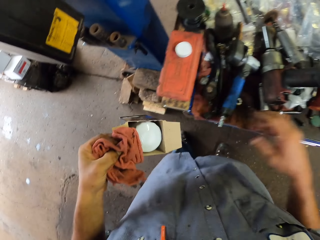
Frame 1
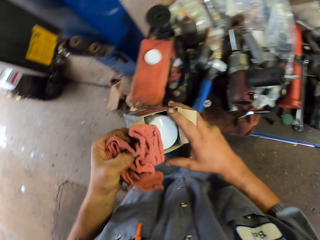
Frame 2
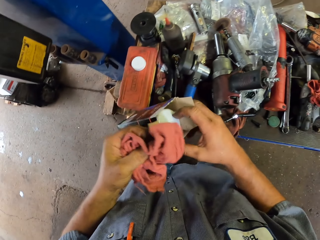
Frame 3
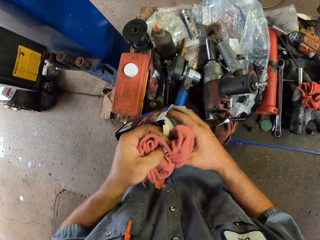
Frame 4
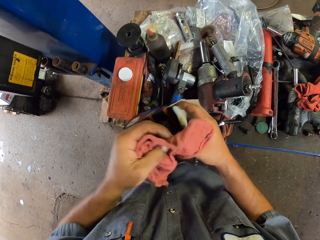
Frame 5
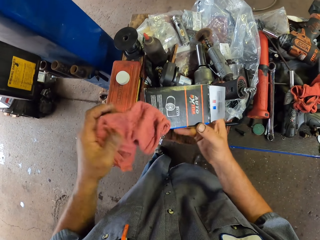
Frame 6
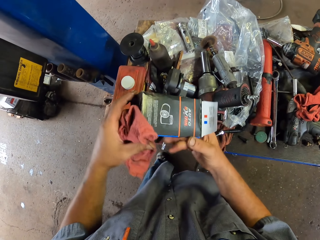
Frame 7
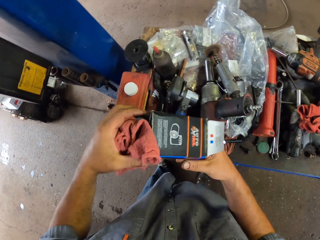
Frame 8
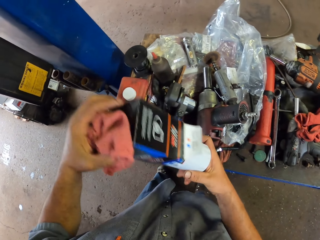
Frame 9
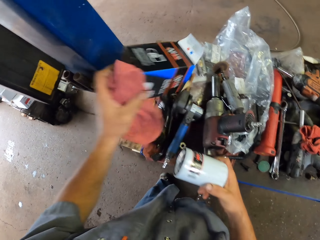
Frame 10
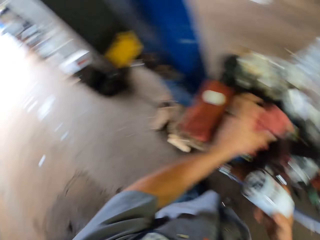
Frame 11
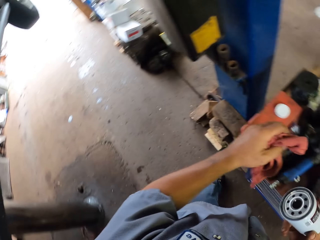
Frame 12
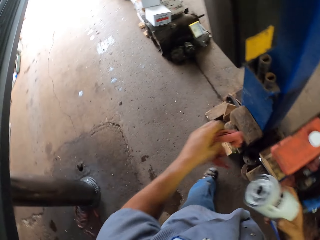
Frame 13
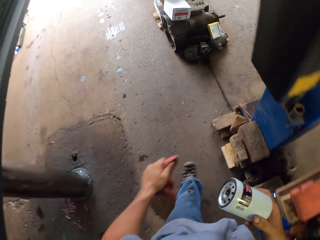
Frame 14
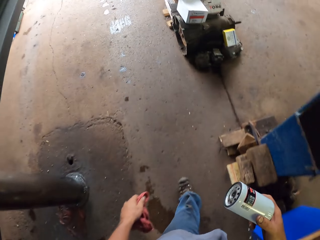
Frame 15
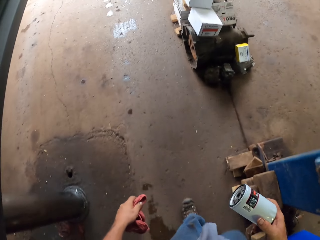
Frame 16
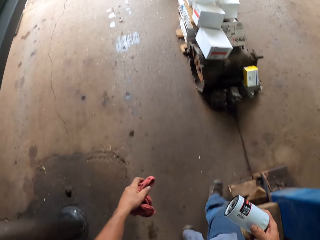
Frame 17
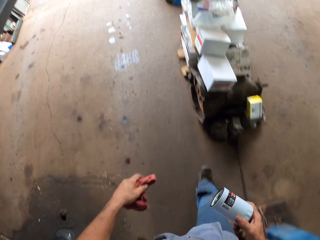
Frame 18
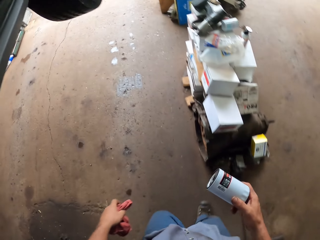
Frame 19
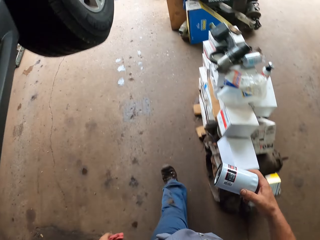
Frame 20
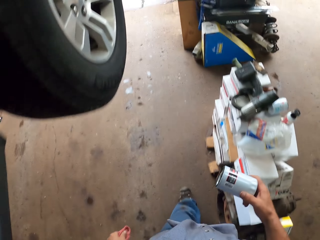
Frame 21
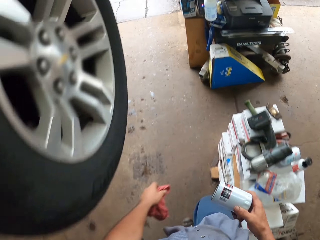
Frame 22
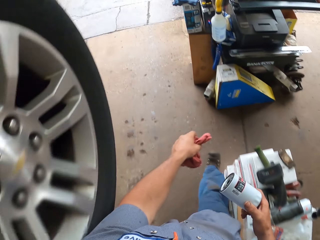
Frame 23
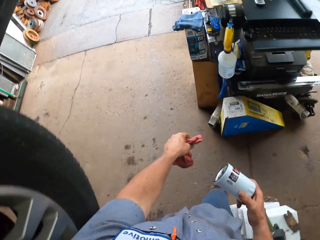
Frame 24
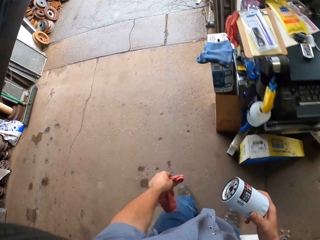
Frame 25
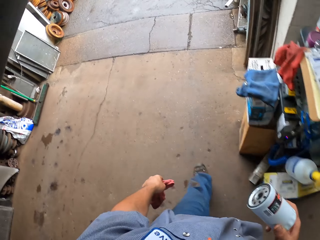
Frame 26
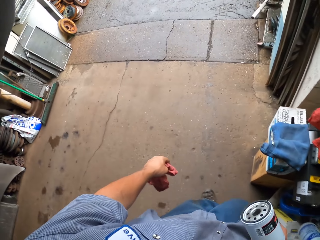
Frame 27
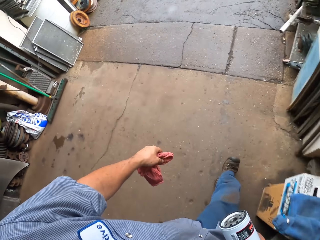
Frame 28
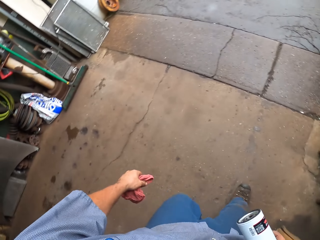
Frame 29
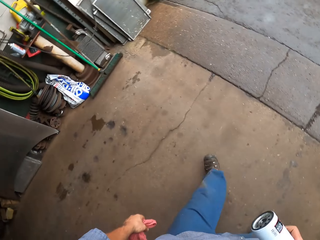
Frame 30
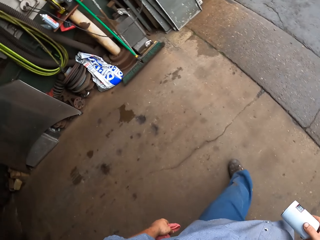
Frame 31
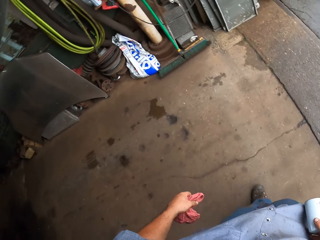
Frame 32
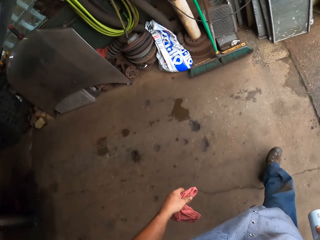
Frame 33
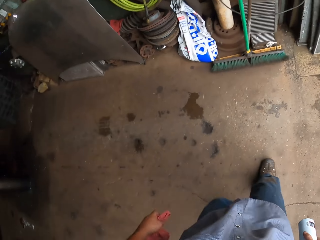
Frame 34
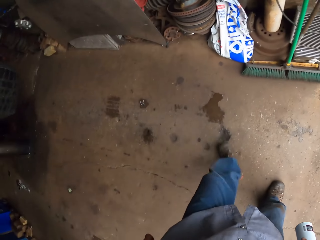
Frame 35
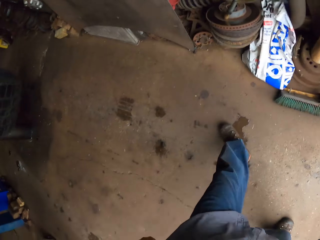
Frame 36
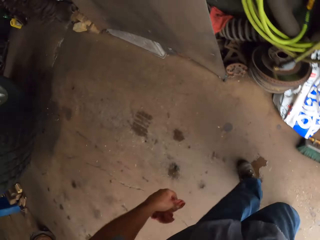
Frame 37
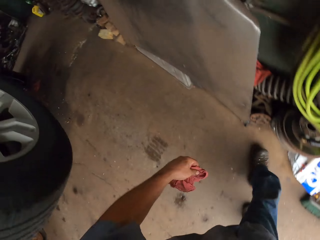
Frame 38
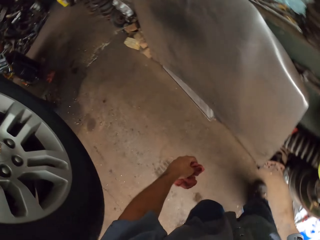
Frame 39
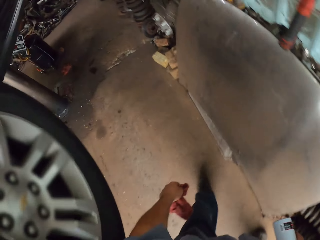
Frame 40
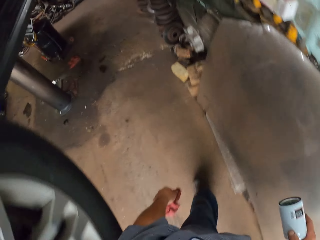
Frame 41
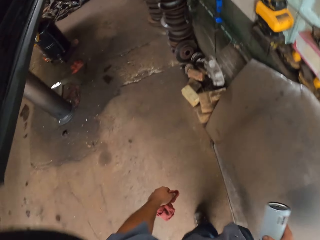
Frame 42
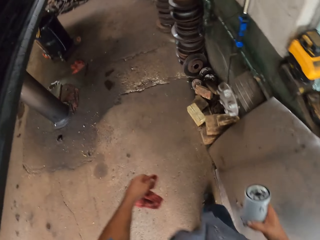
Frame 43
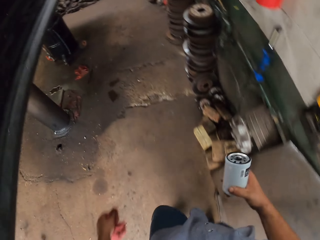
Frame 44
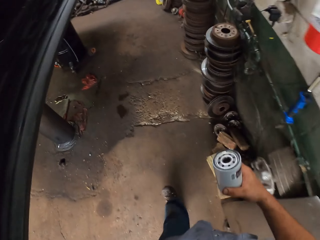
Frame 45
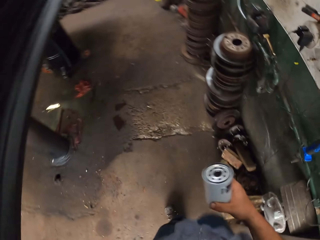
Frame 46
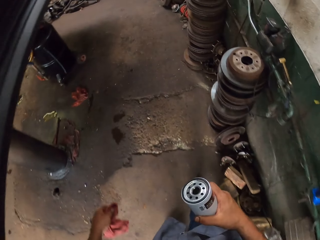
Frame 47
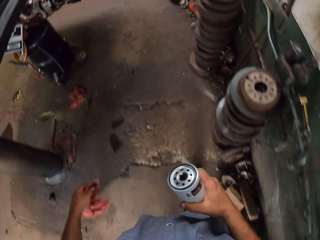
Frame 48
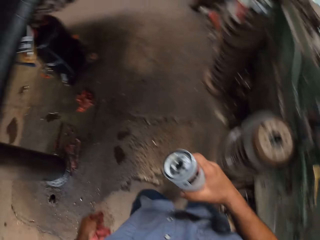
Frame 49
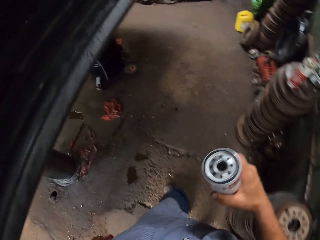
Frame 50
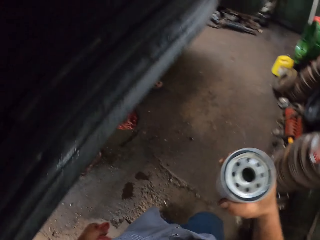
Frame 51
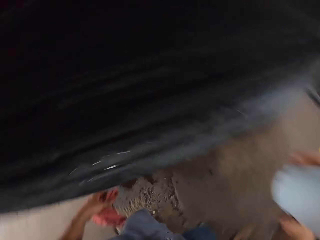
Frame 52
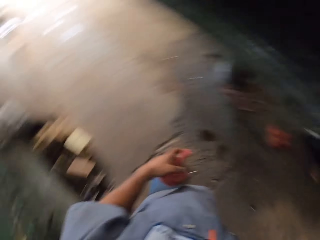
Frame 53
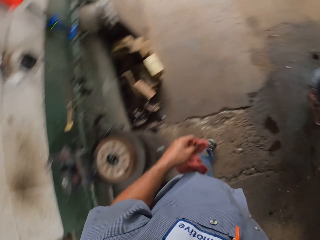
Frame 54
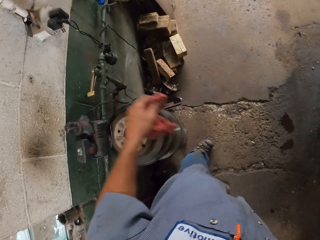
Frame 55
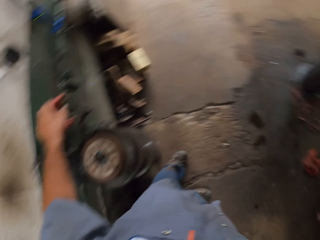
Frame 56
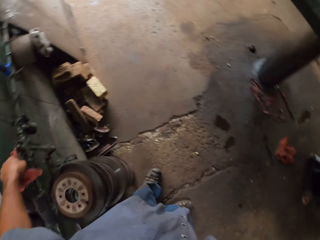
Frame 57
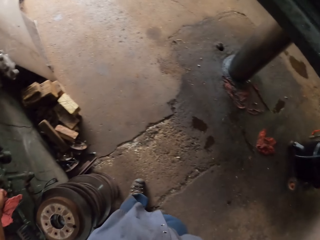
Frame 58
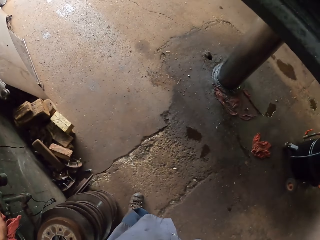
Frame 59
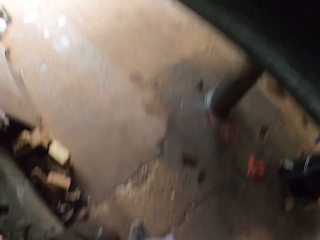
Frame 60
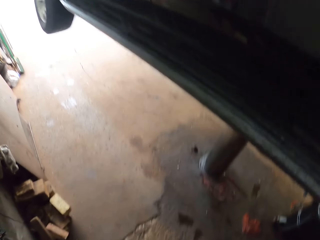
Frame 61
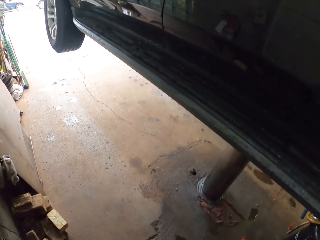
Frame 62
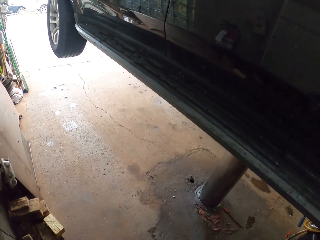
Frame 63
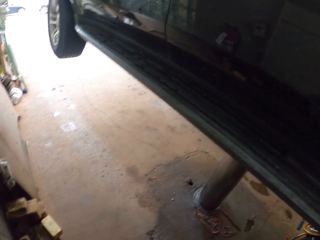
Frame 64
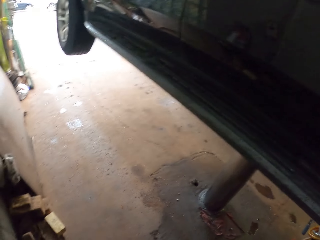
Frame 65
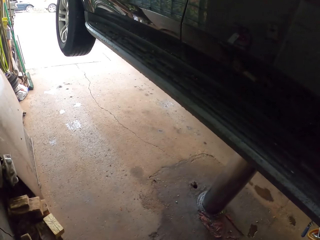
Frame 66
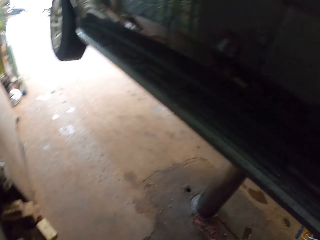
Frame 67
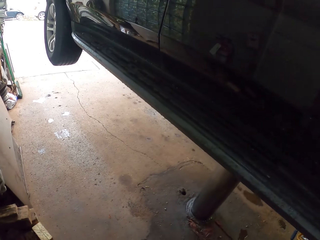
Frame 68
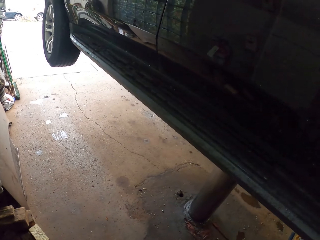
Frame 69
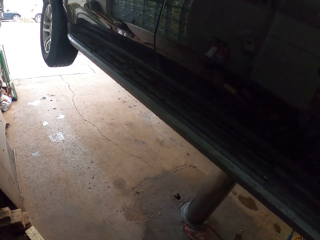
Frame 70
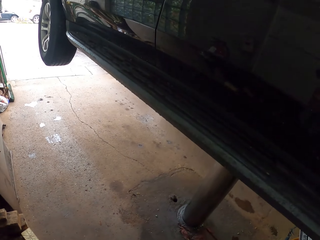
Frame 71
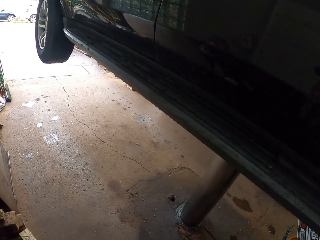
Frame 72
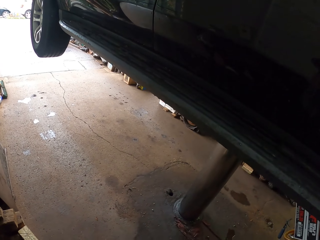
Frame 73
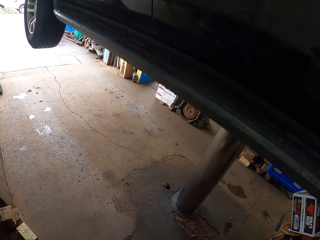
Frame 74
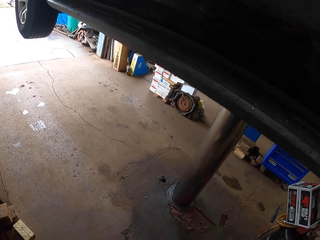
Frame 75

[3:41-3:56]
The camera wearer puts down the spanner. They take the oil filter out of the box. They walk to the back of the car. They adjust the hydraulic car lift.

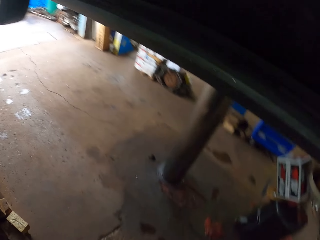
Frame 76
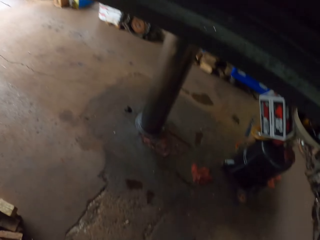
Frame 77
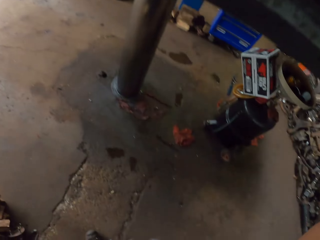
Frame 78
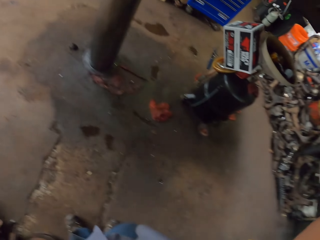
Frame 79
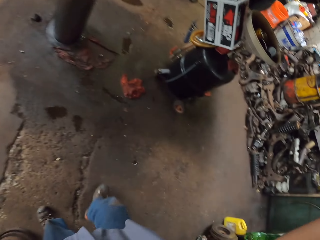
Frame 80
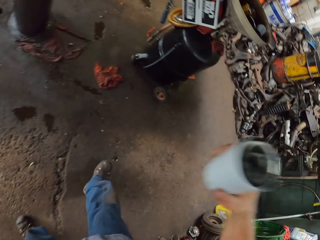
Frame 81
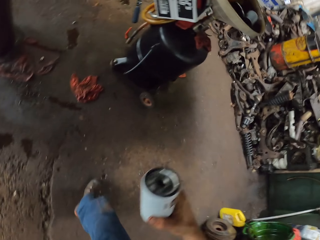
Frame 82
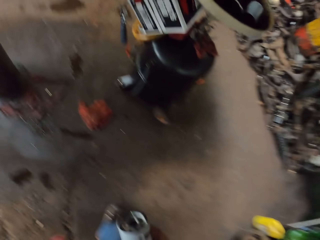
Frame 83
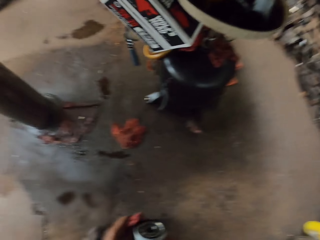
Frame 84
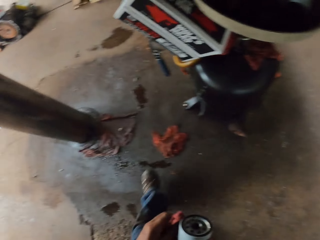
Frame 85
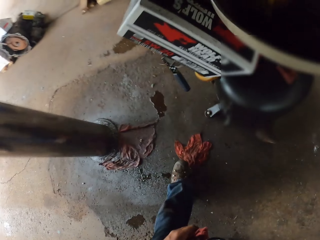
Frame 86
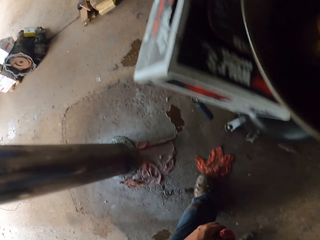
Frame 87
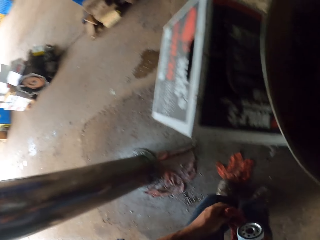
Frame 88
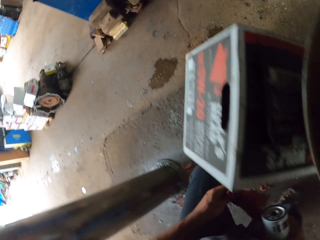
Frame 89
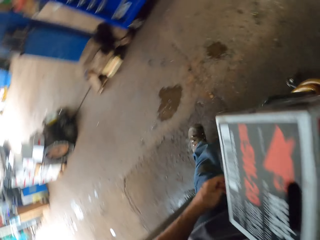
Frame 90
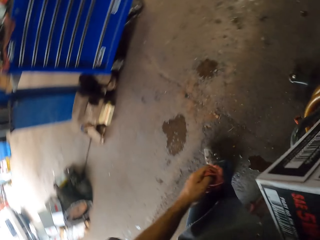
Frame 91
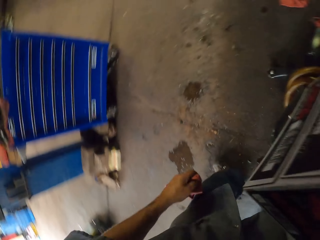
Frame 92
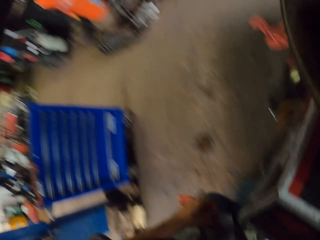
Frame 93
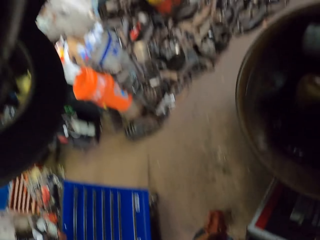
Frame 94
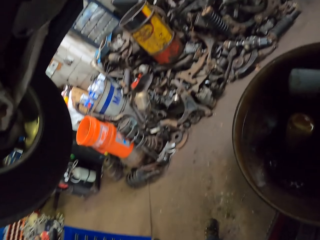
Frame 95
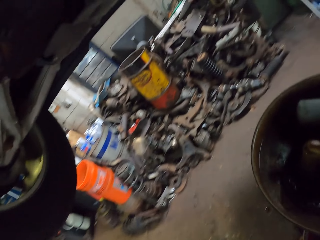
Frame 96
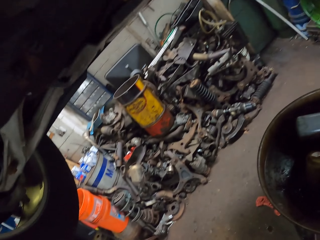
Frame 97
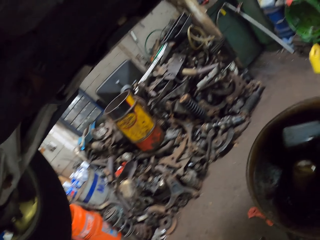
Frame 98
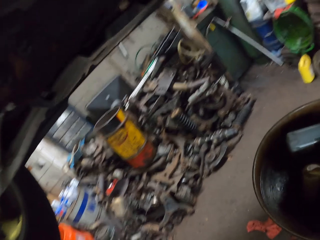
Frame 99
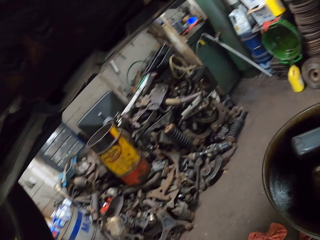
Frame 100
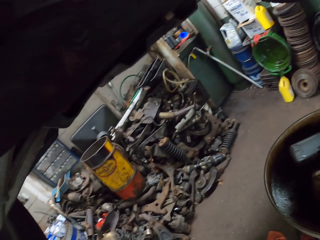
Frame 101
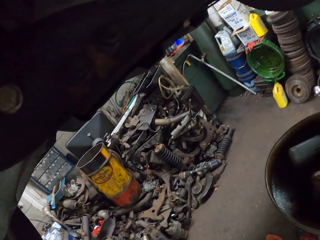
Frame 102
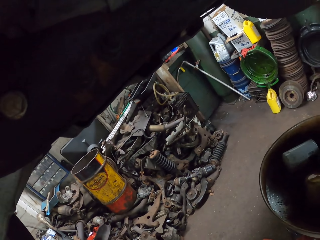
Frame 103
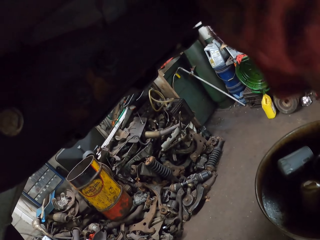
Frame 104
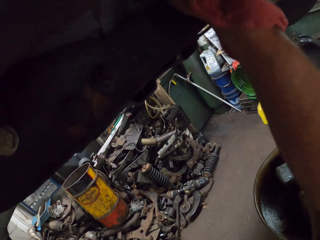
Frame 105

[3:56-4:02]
The camera wearer walks under the vehicle.
